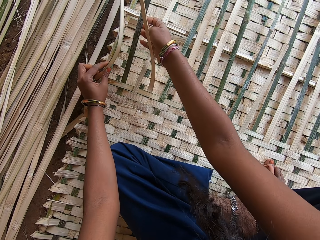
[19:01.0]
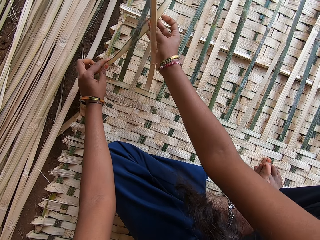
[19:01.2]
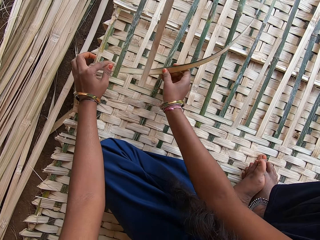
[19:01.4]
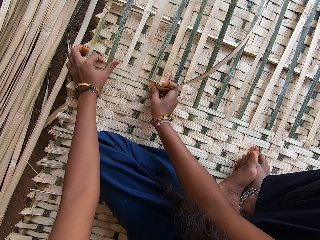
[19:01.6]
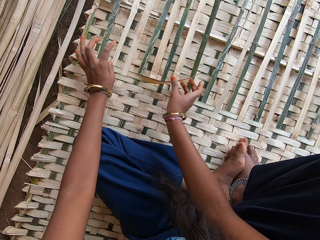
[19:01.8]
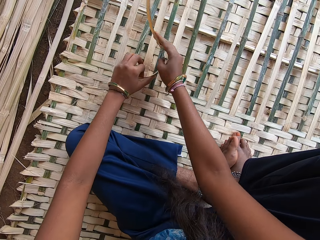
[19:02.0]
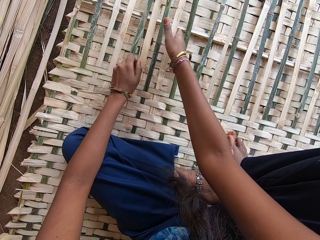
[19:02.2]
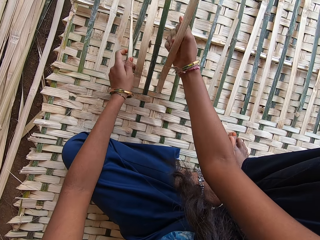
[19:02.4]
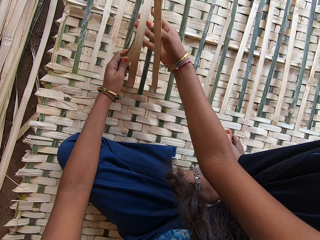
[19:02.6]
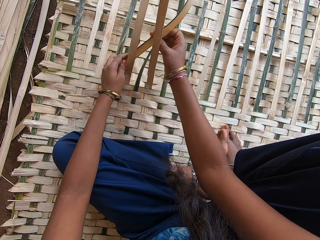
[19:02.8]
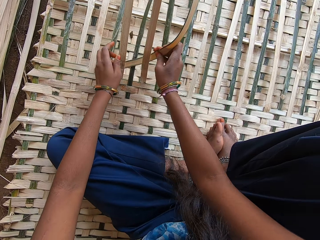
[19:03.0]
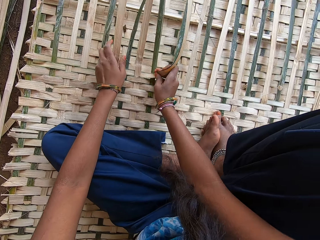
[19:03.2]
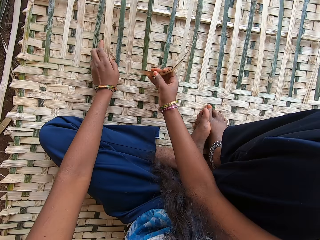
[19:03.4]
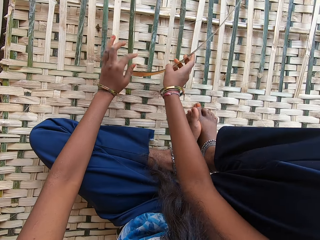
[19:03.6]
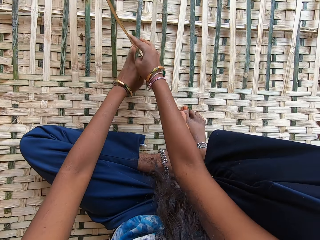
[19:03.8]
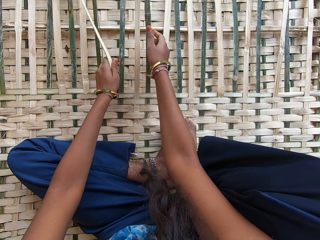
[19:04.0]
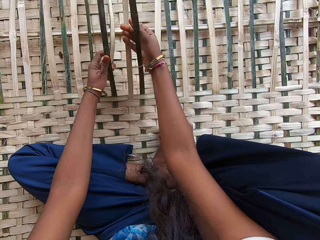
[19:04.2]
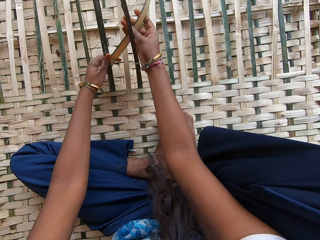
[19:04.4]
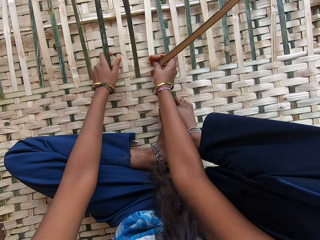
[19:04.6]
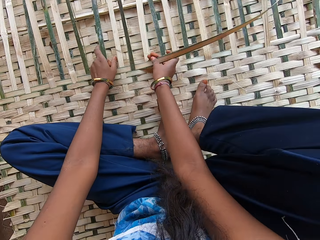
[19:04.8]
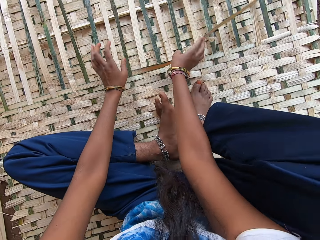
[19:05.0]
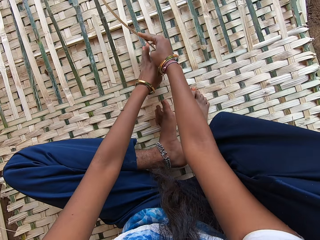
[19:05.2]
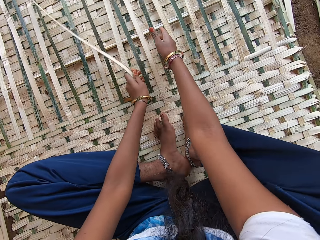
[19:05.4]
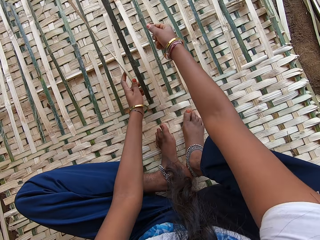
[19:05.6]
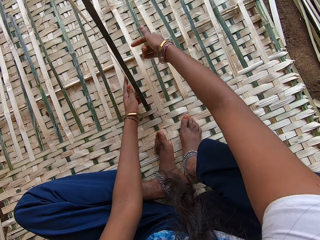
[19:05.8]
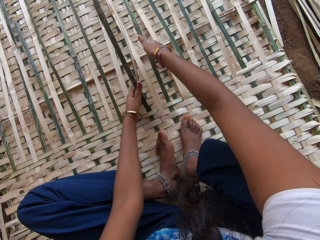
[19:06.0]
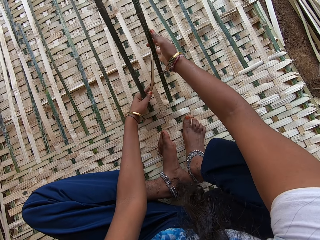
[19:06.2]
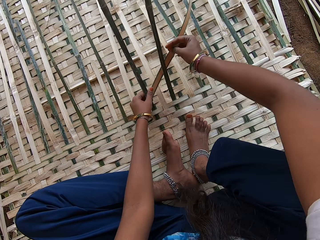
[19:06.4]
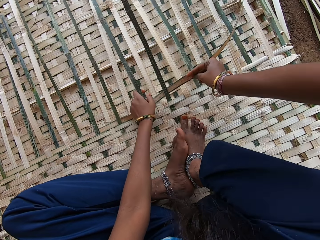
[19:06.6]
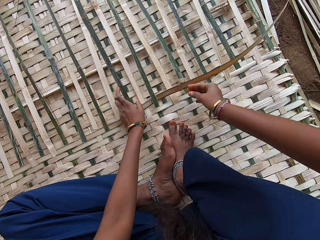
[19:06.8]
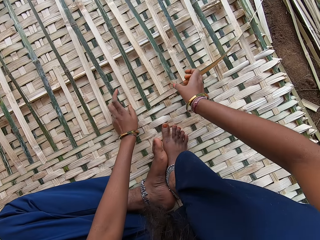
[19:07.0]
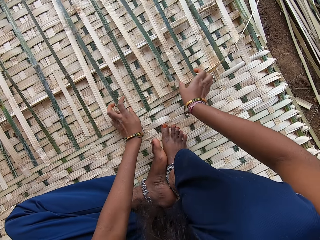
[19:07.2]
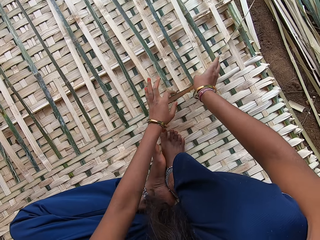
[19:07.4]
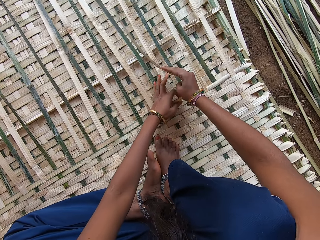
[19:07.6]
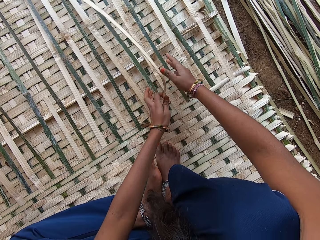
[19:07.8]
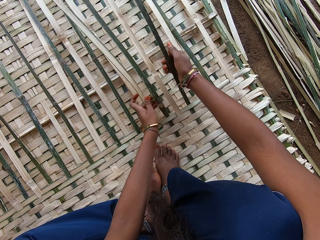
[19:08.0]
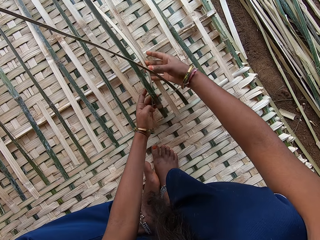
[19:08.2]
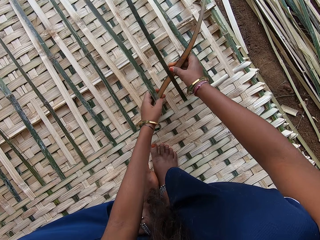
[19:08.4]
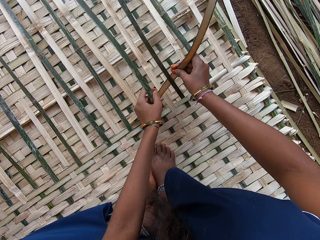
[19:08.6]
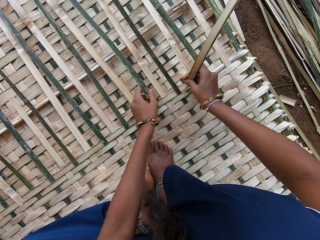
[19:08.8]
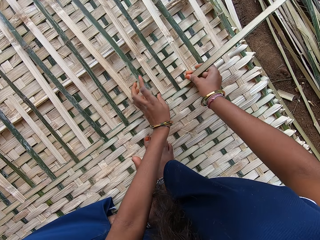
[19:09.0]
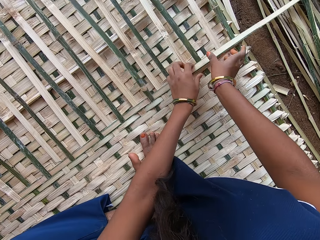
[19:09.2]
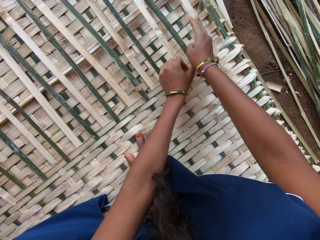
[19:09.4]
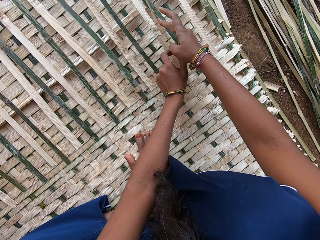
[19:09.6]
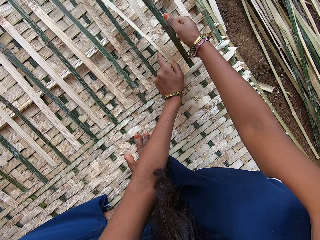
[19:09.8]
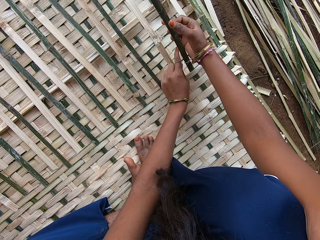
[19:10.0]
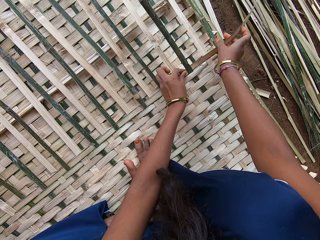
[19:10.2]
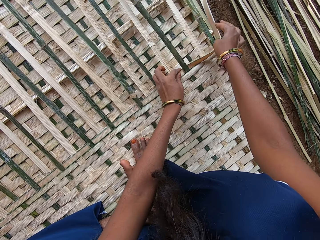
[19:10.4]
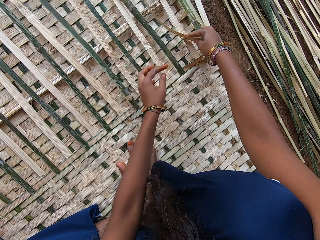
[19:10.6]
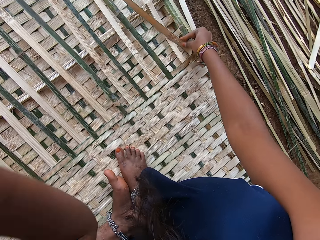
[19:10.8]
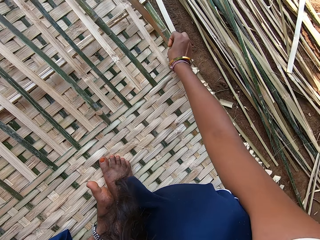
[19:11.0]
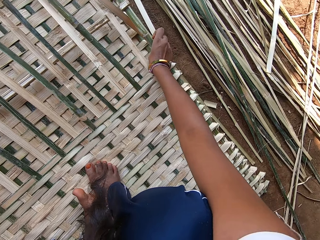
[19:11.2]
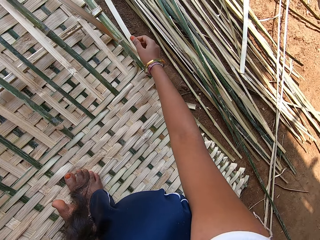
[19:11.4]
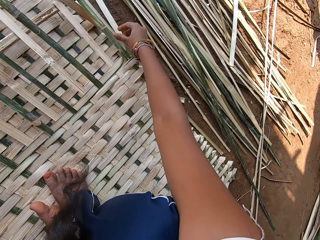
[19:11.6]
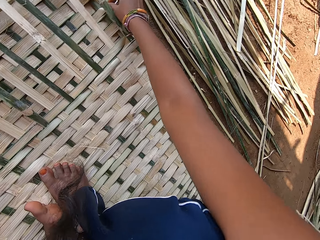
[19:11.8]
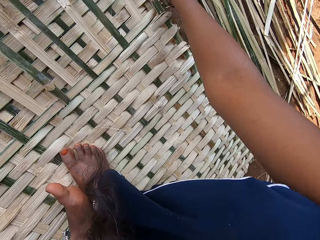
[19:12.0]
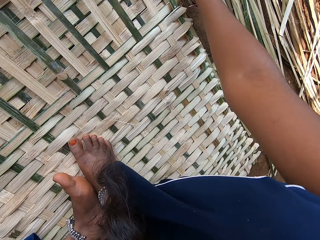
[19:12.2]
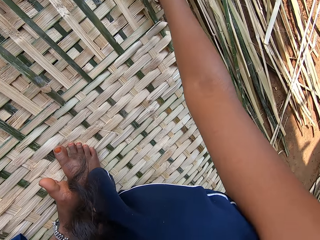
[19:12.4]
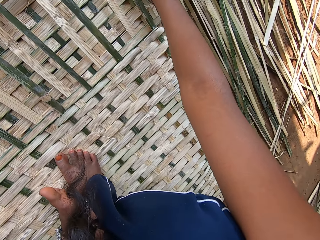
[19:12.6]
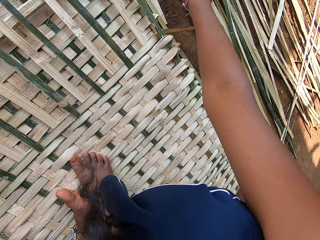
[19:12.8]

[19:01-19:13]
The camera wearer plaits the mat with bamboo sticks. They lift the left hand up.

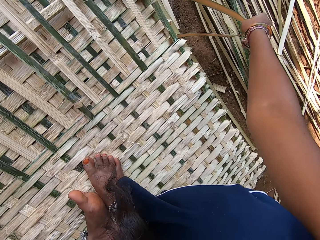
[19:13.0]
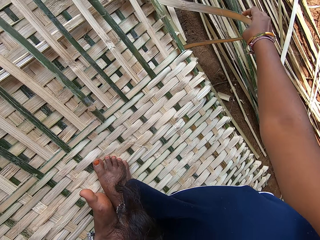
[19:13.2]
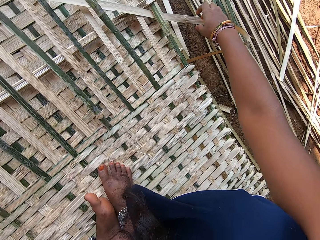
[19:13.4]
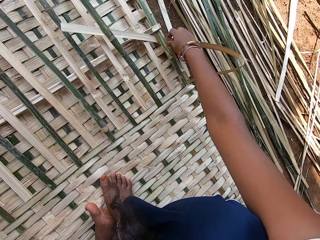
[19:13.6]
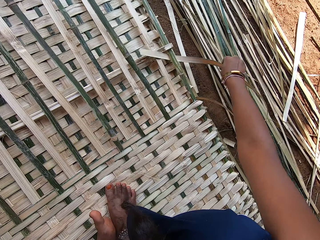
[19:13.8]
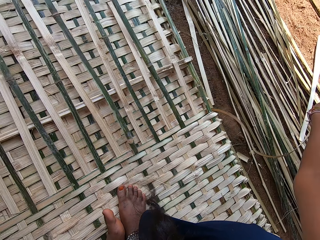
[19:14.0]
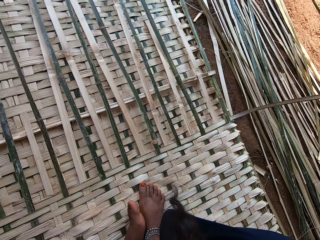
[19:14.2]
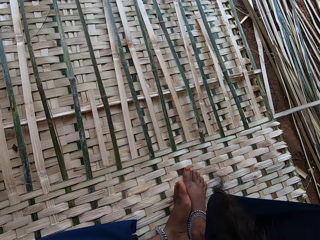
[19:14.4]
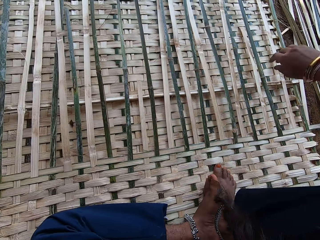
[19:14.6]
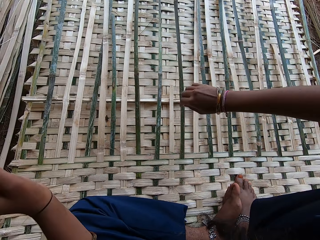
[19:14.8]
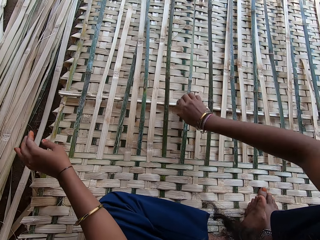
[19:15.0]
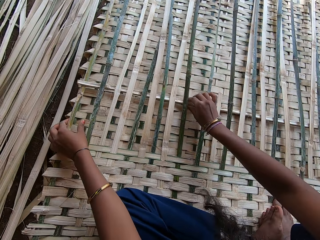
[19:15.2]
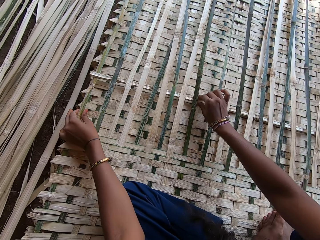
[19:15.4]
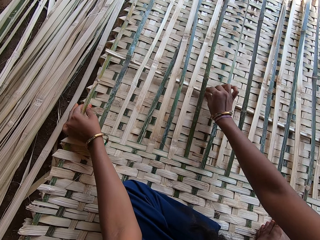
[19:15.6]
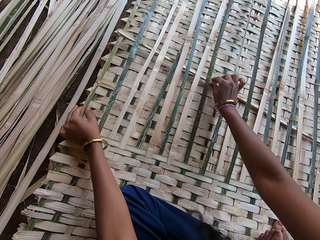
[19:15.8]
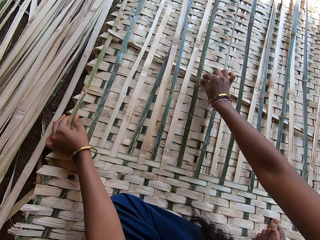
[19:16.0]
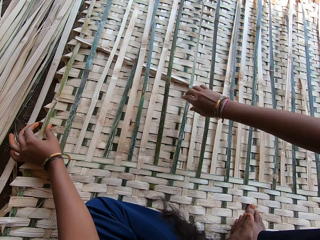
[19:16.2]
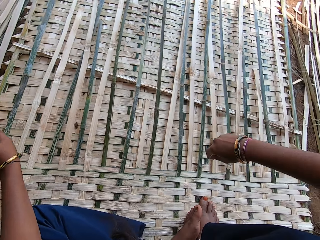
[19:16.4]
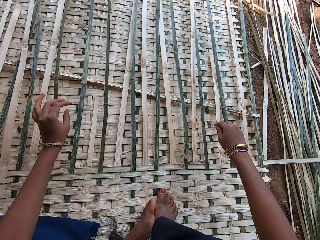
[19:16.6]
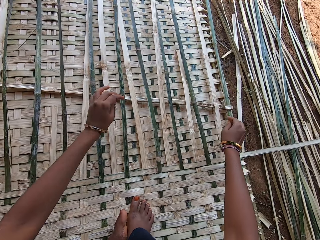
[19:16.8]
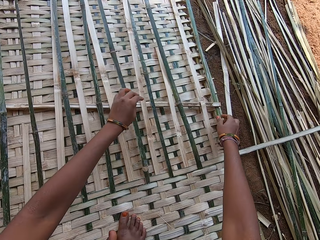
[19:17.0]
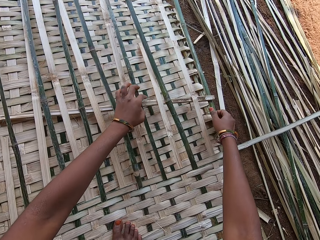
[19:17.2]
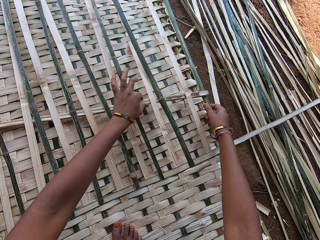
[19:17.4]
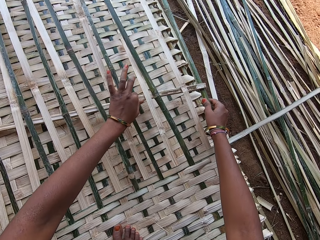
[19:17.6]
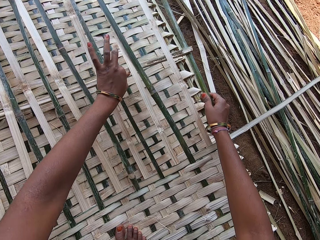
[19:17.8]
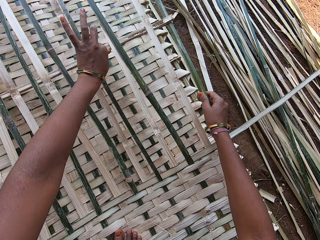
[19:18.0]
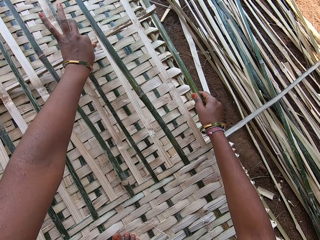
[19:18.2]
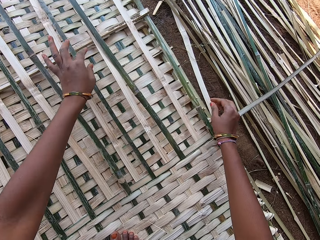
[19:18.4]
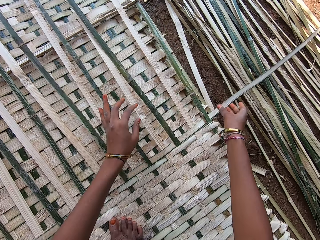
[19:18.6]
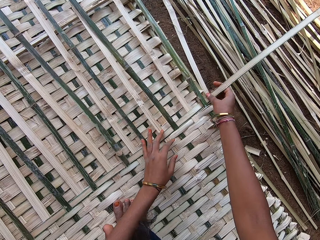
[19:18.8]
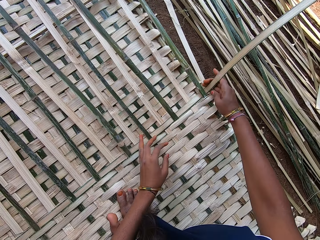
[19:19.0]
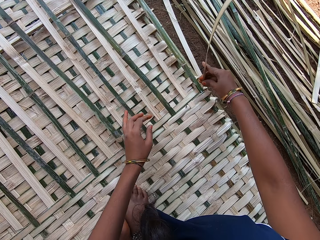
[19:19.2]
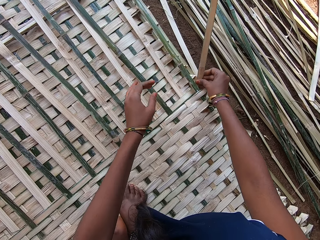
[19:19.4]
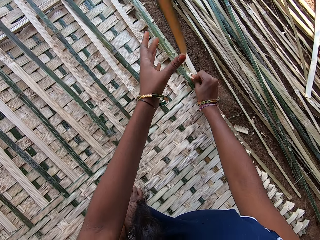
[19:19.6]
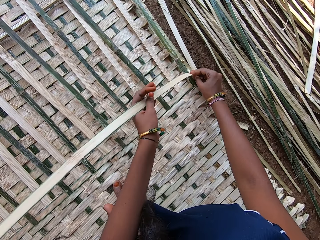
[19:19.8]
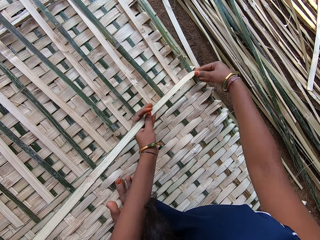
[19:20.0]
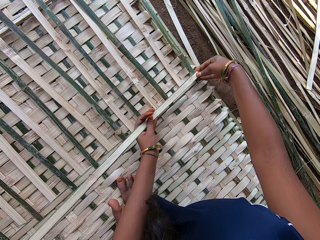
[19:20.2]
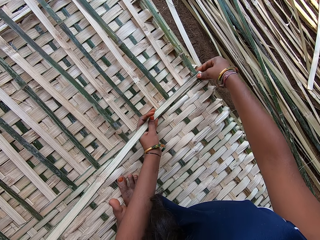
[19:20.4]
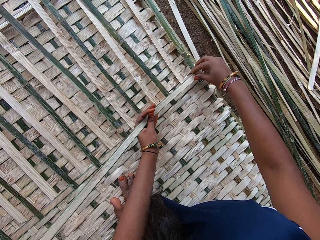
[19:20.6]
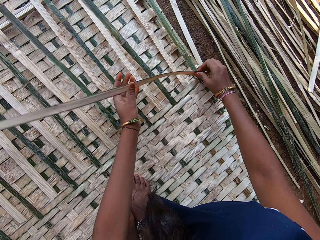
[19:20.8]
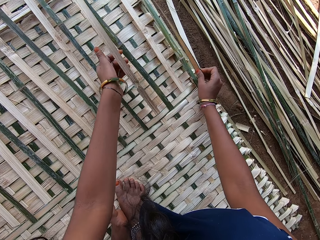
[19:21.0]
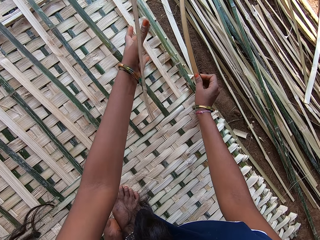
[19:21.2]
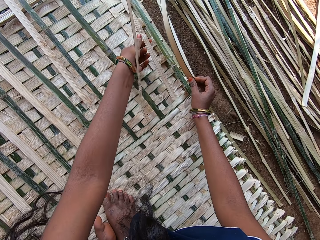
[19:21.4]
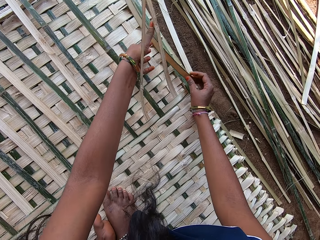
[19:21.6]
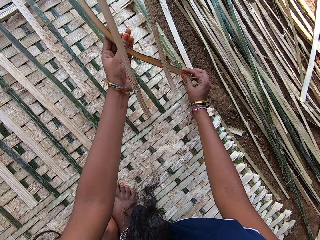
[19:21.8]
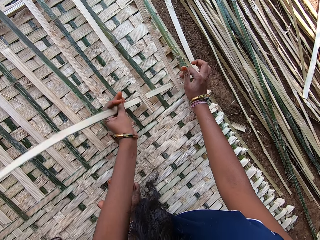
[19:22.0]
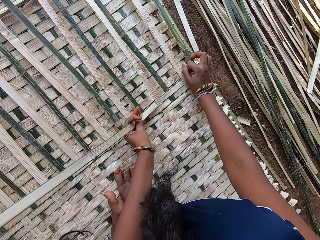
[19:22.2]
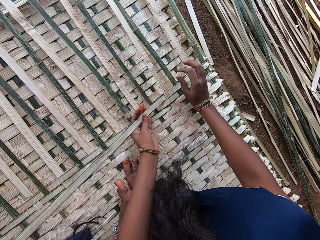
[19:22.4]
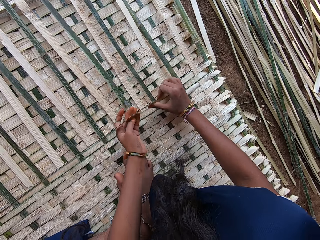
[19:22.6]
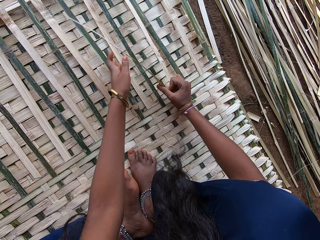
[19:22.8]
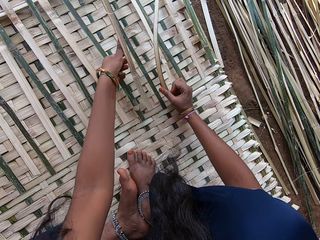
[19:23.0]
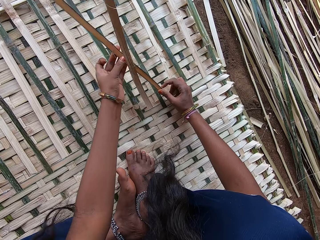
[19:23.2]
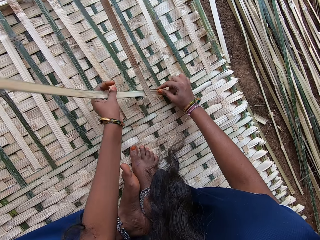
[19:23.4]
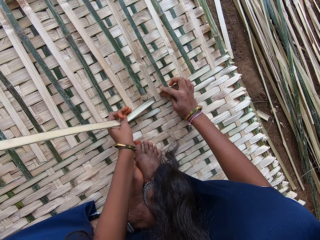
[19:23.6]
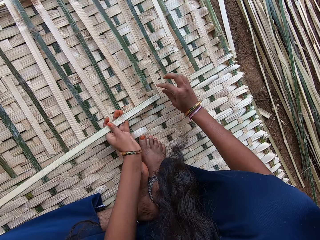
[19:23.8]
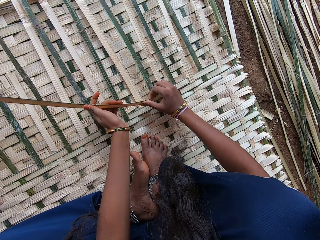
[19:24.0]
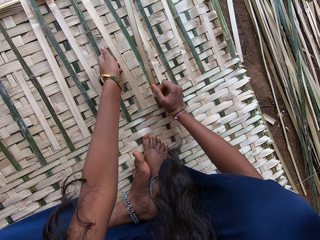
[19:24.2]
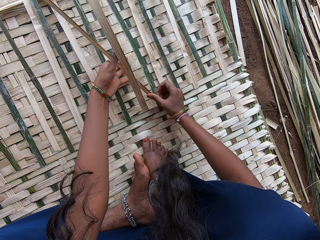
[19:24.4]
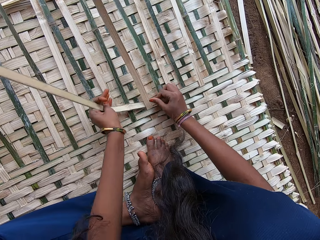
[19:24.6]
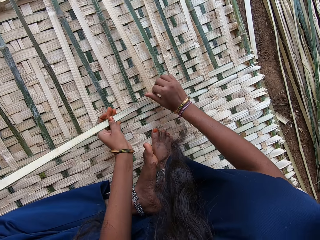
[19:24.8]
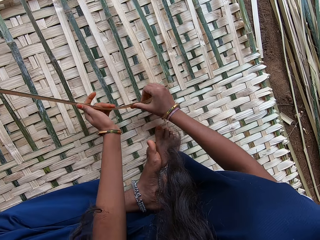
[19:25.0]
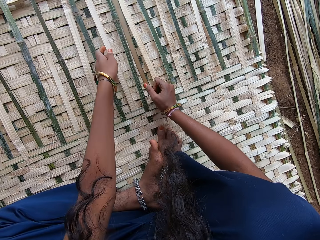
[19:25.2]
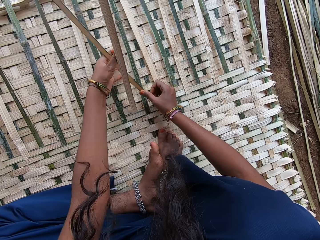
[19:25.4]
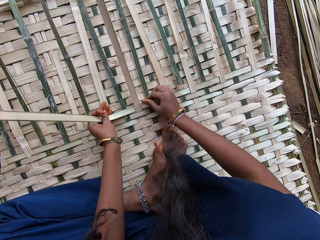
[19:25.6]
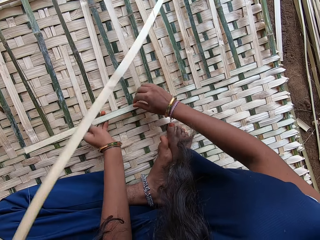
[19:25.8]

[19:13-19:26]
The camera wearer pulls the bamboo stick with the right hand. They stare around. They nip the bamboo stick on a mat with the right hand. They stare around. They nip the bamboo stick on the mat with the left hand. They fold the bamboo stick with the right hand. They plait the mat with bamboo sticks.
